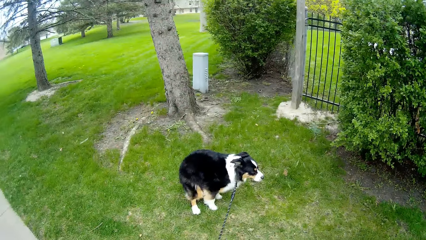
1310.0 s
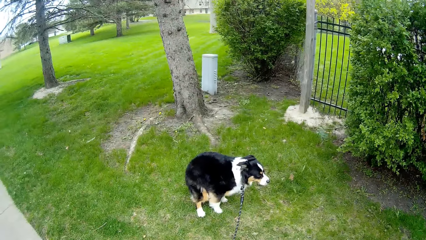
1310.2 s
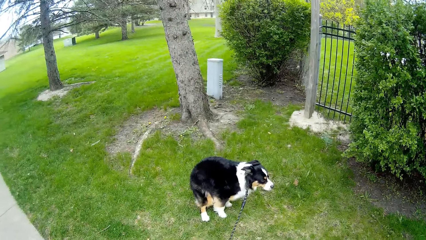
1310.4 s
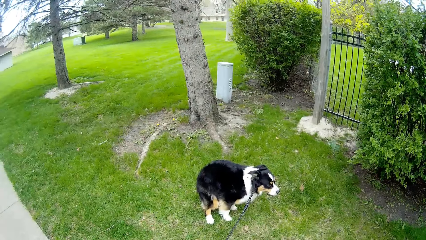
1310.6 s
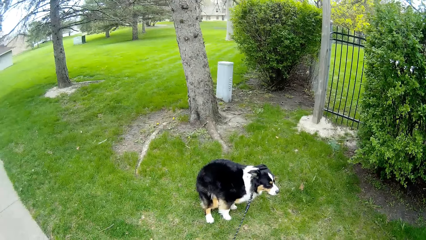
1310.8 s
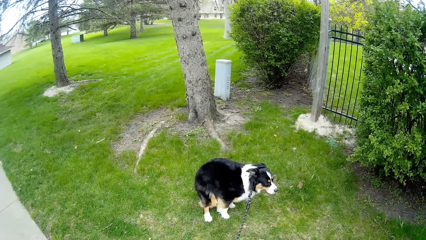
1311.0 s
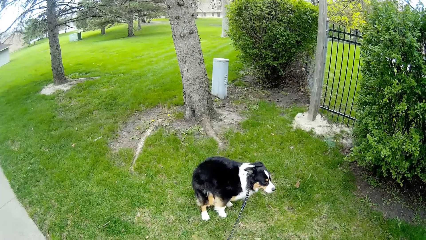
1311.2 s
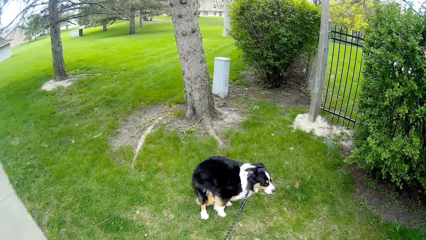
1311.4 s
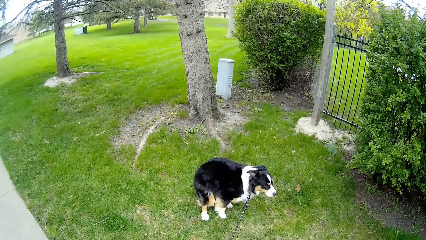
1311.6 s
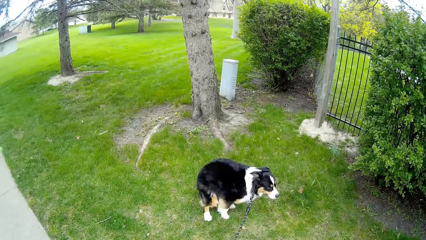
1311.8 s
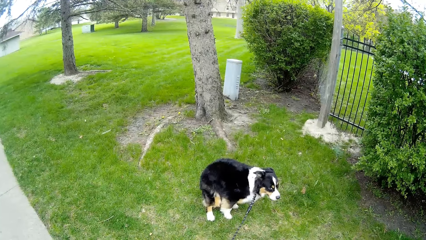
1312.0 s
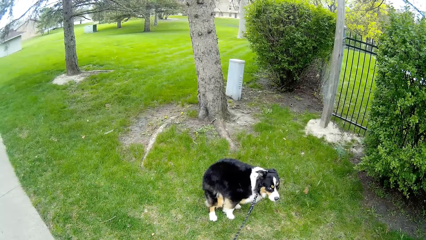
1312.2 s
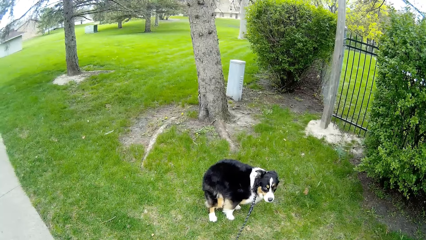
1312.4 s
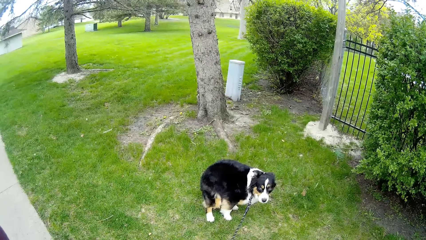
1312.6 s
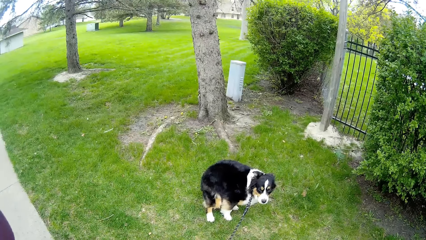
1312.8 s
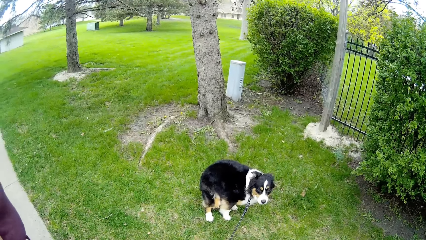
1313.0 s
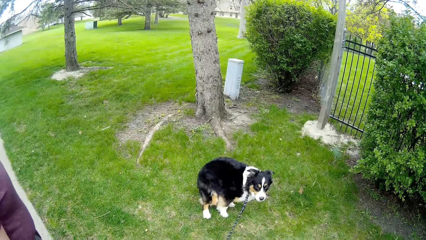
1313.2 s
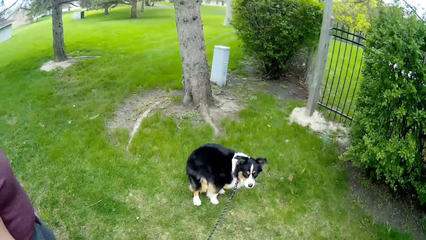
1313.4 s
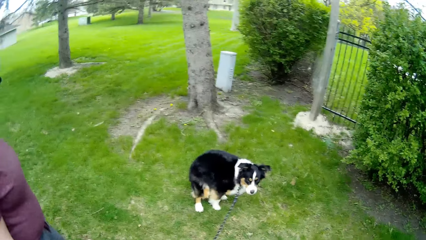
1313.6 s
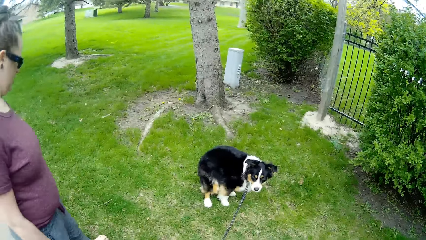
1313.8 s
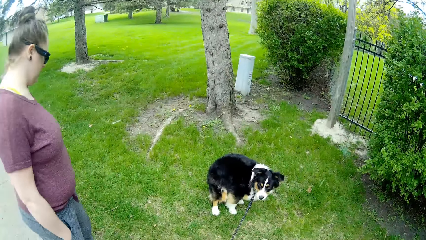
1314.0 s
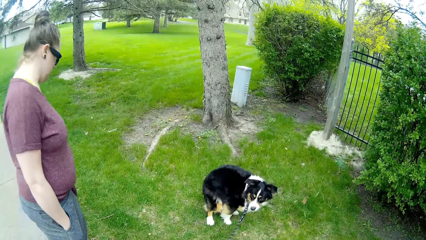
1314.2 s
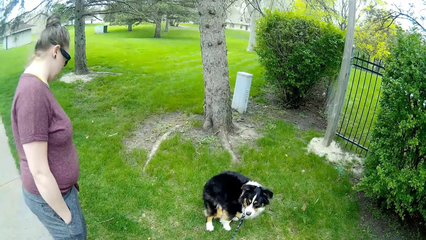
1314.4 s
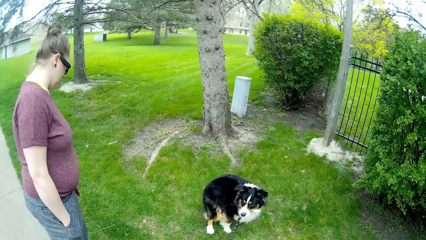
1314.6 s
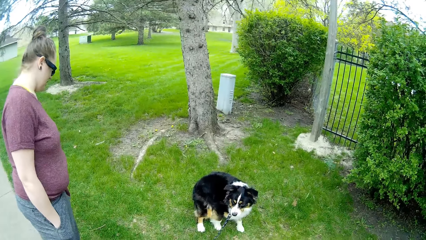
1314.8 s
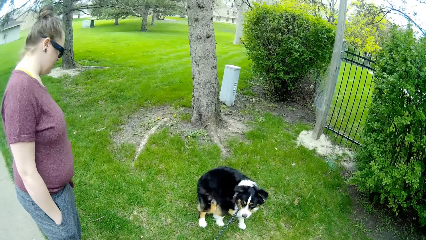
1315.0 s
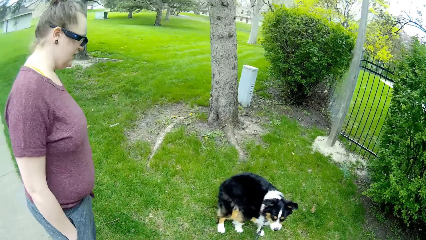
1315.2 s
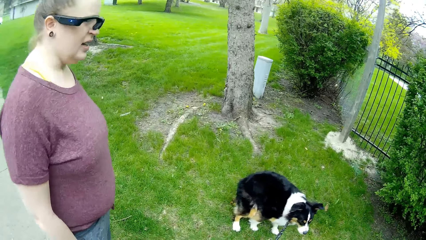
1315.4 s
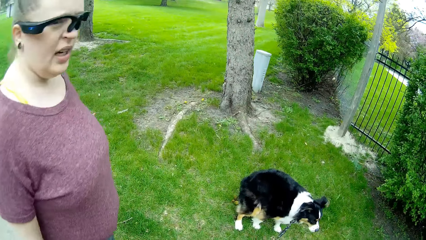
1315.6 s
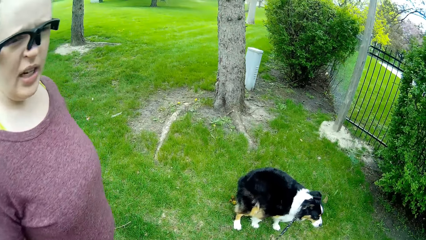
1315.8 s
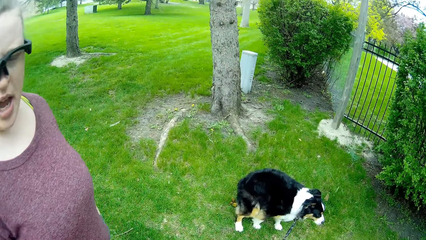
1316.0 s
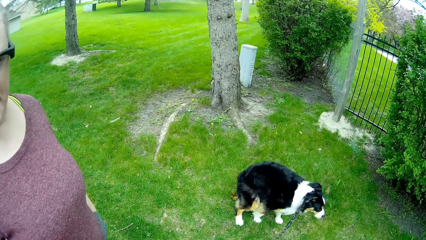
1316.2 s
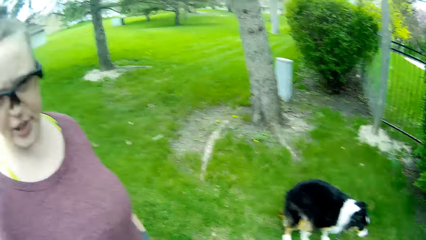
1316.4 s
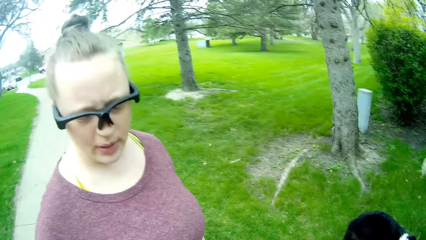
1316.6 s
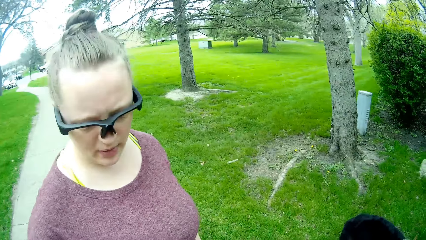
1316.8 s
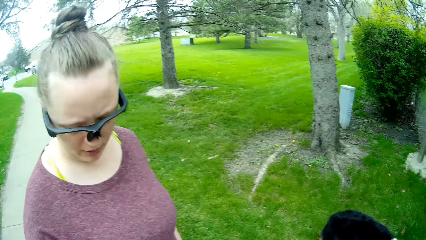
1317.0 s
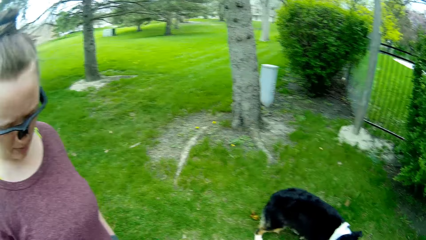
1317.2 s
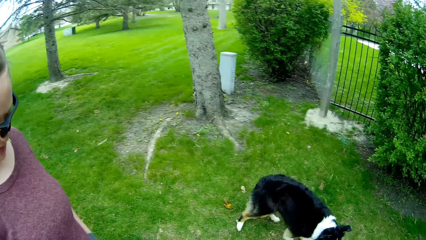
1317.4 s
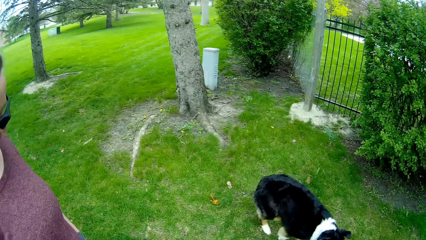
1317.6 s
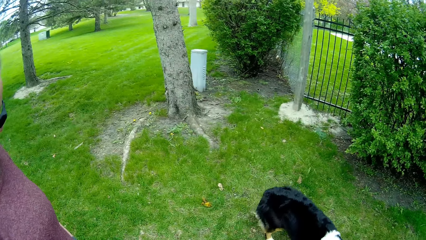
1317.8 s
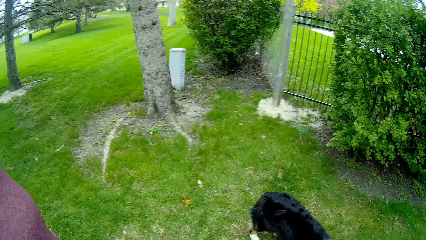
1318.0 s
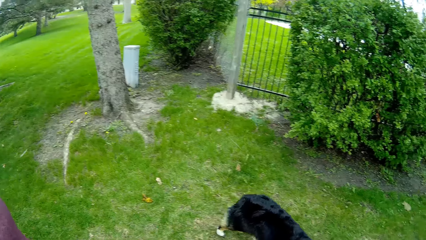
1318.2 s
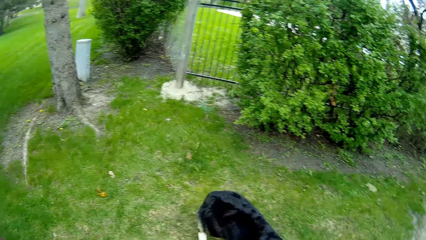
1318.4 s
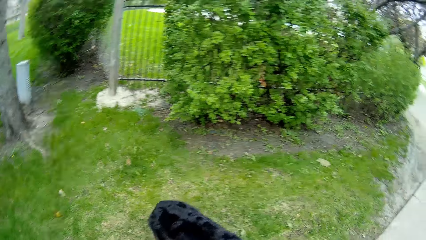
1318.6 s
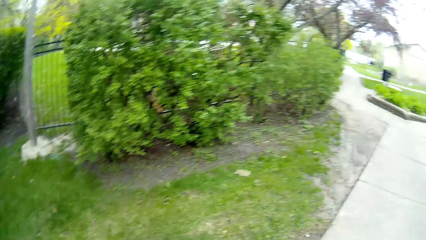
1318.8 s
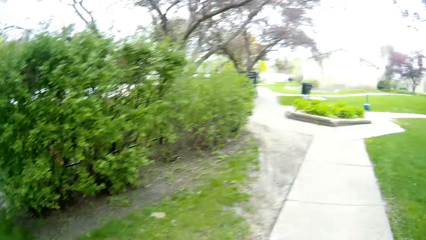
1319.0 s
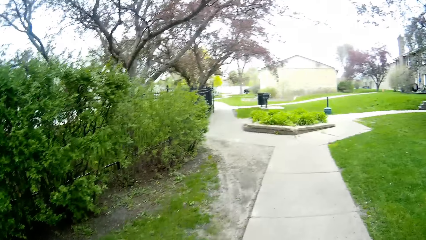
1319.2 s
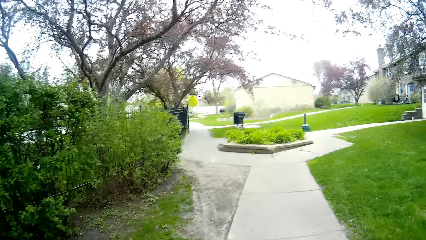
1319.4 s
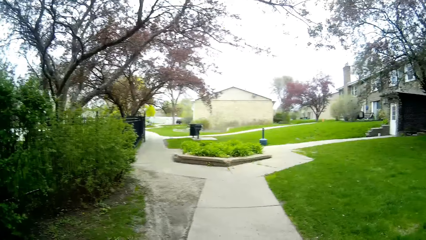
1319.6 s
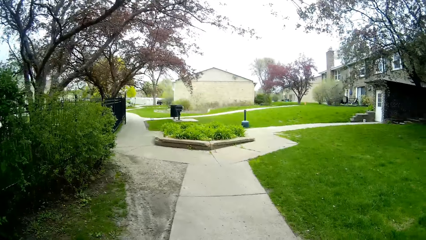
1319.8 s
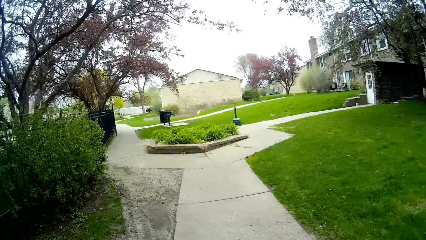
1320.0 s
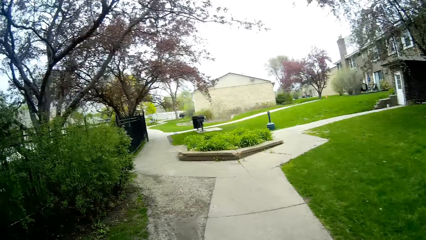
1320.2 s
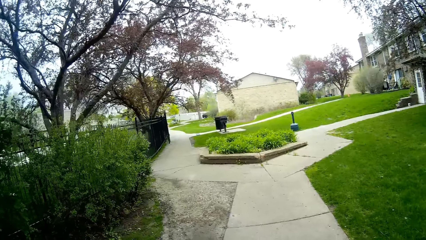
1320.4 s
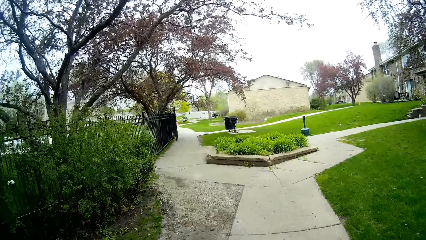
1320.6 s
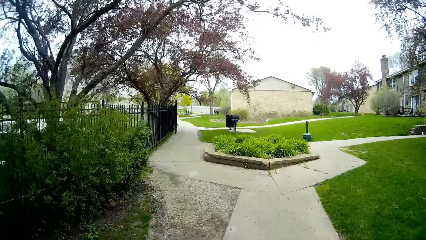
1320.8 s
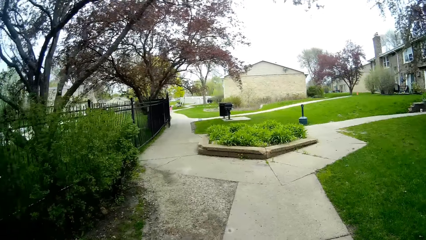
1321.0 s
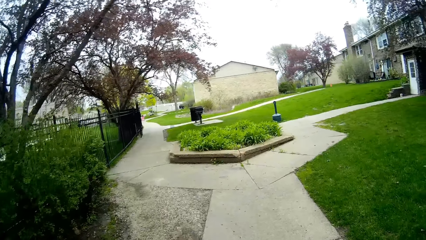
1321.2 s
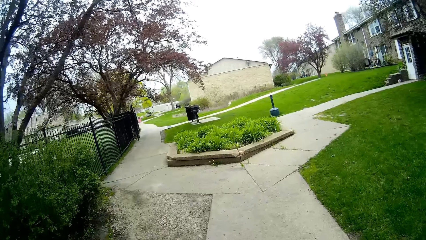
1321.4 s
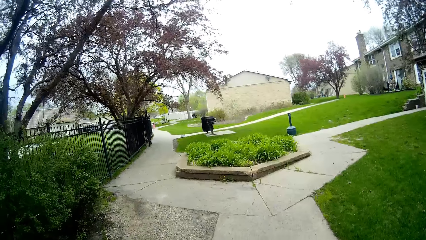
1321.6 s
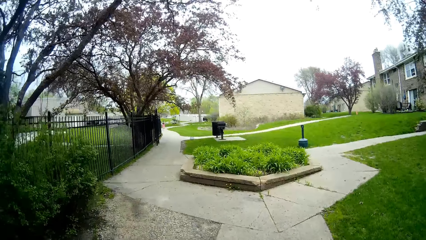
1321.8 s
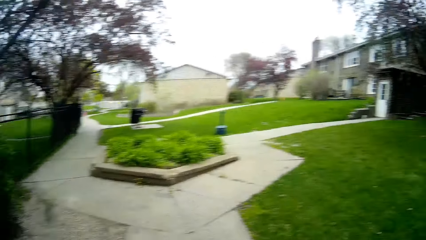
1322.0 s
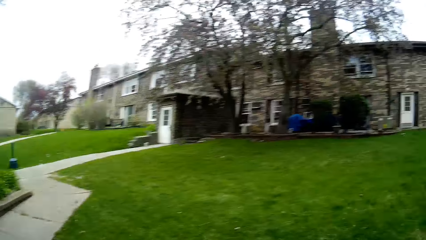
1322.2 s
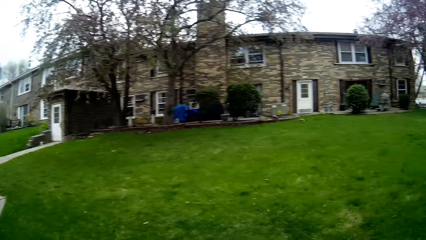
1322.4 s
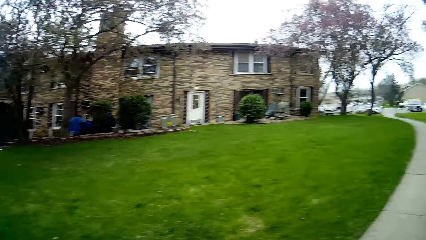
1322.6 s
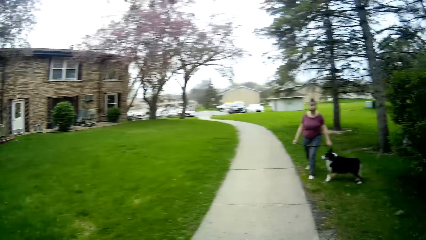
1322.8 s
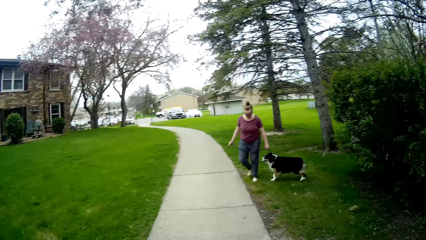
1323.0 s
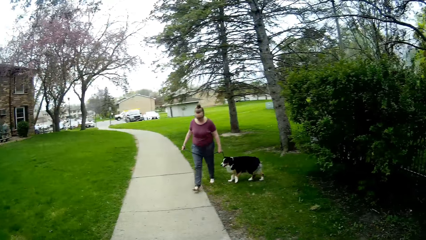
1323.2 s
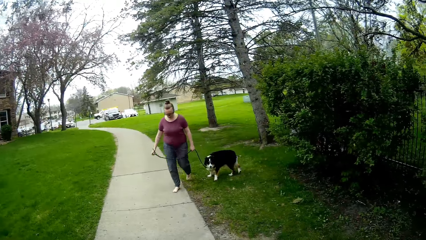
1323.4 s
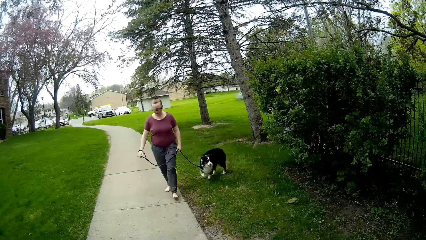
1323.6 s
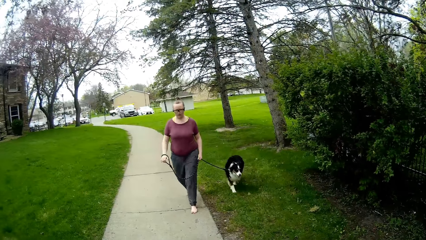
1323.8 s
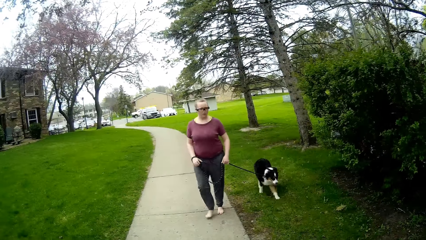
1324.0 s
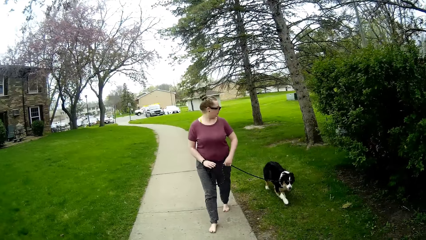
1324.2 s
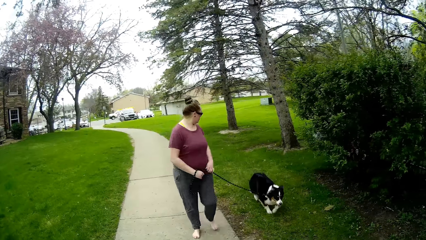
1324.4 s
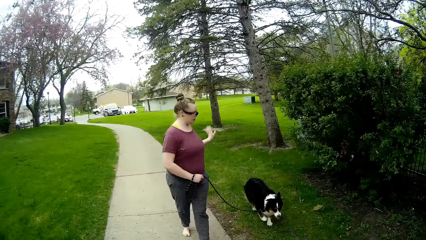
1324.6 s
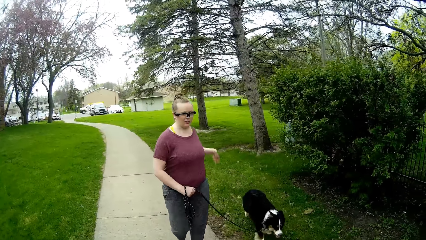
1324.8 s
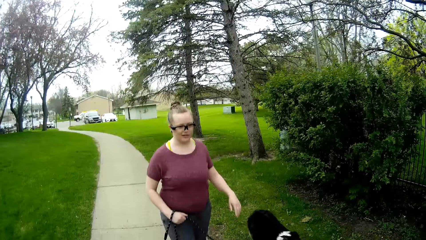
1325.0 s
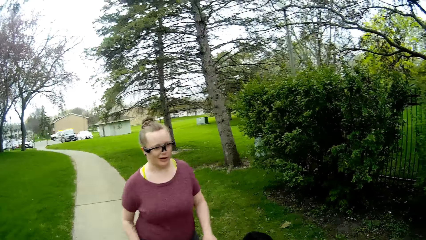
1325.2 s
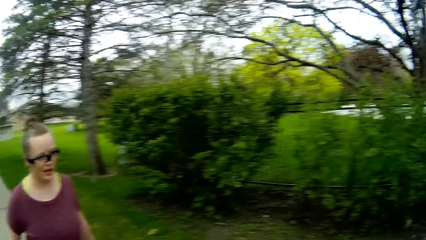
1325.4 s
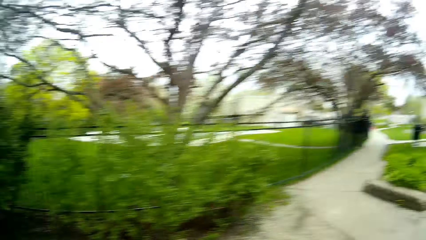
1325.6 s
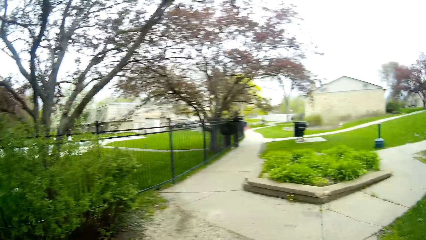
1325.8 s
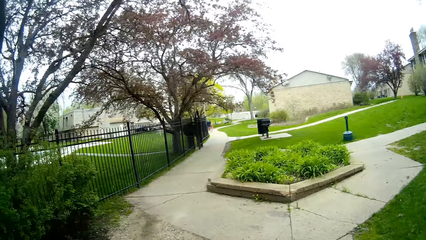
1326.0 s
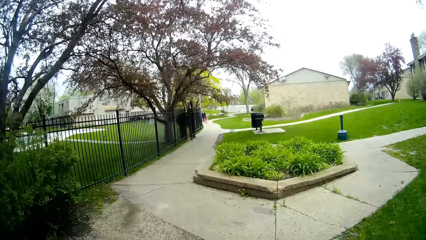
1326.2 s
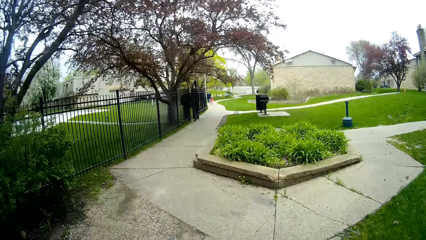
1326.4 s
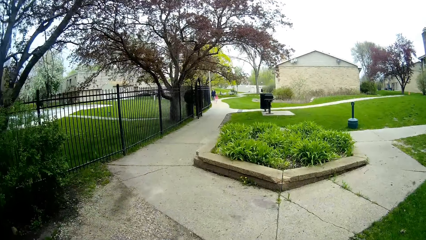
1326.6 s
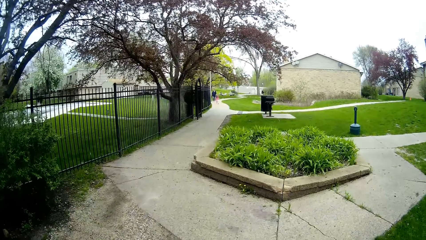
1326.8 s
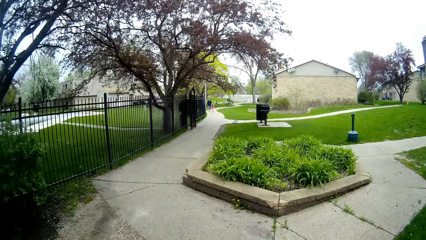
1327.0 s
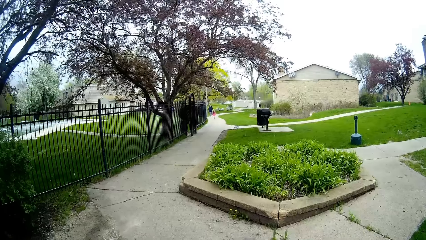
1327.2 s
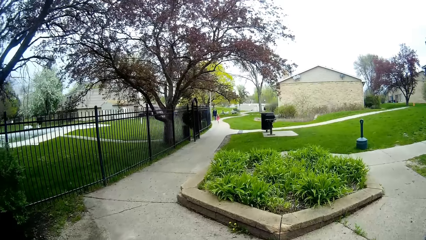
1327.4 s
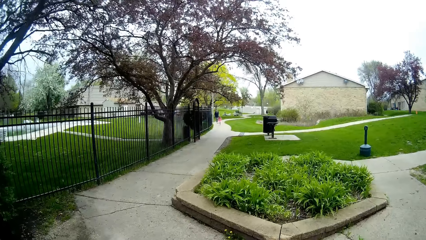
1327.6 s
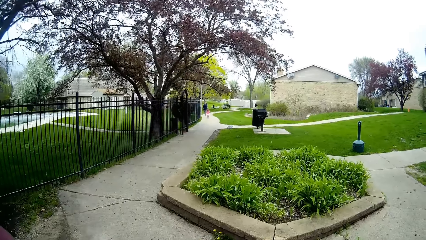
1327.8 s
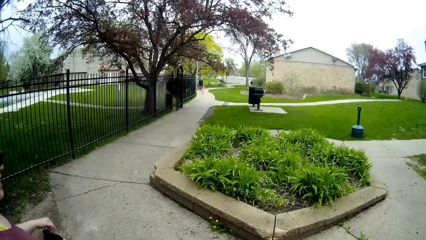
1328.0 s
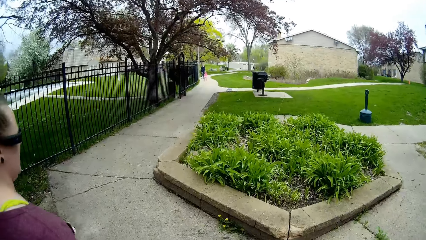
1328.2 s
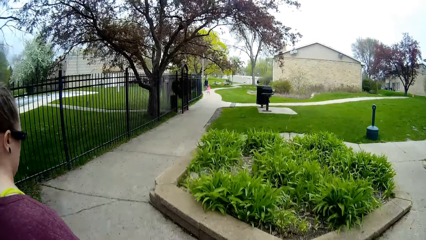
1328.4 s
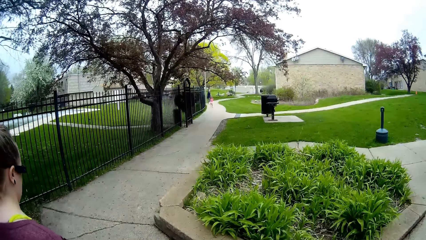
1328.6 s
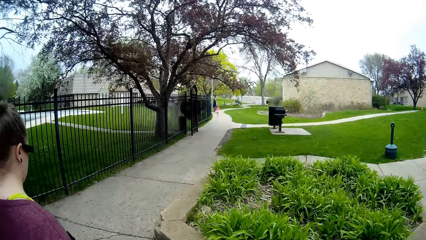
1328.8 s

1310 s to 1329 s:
The dog poops on the grass. The camera wearer walks forward. The woman pulls the dog leash and walks forward. The dog walks forward.
